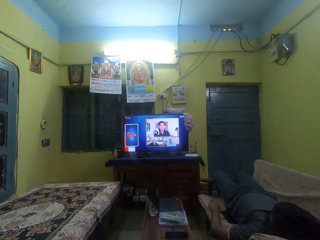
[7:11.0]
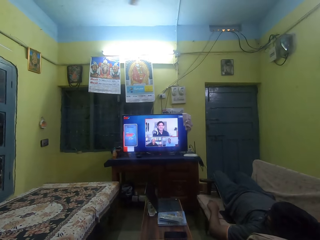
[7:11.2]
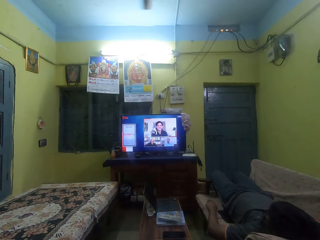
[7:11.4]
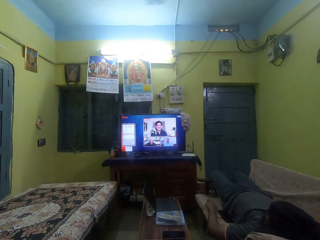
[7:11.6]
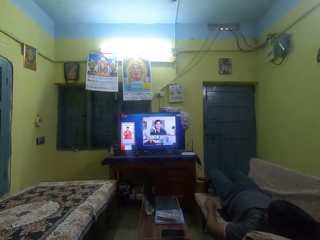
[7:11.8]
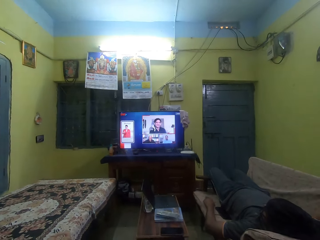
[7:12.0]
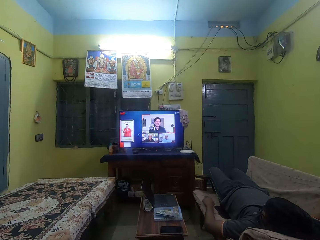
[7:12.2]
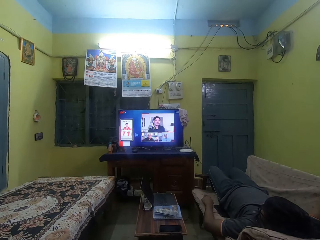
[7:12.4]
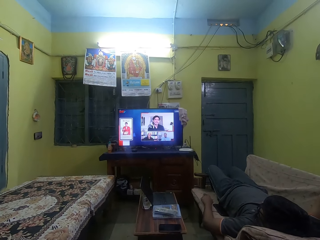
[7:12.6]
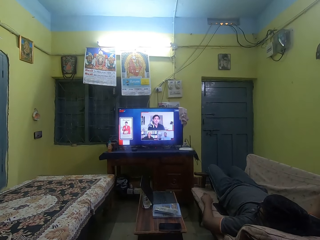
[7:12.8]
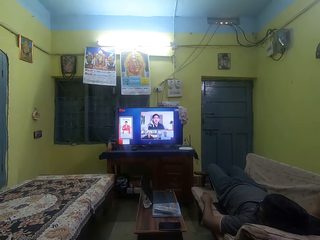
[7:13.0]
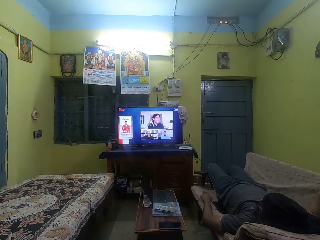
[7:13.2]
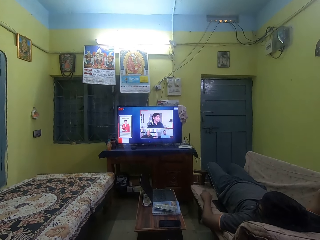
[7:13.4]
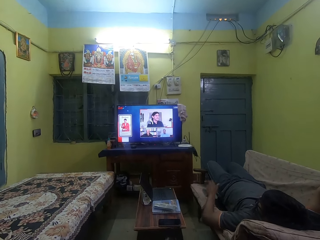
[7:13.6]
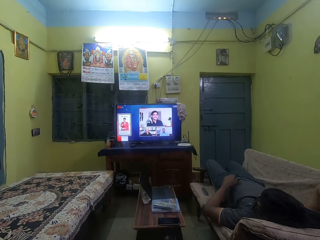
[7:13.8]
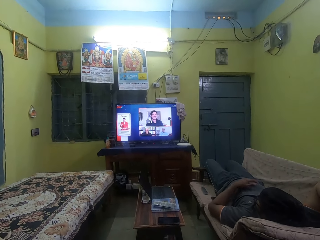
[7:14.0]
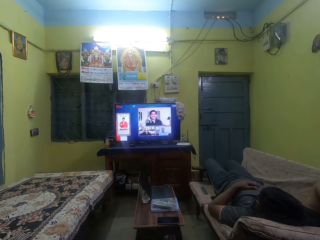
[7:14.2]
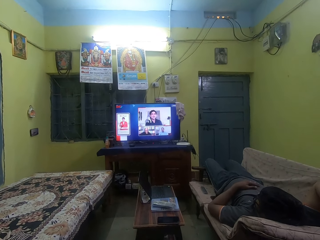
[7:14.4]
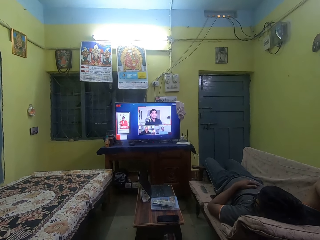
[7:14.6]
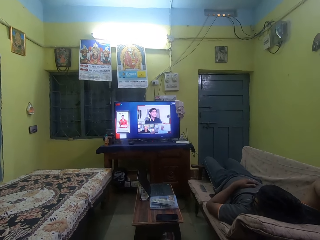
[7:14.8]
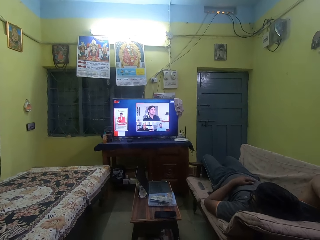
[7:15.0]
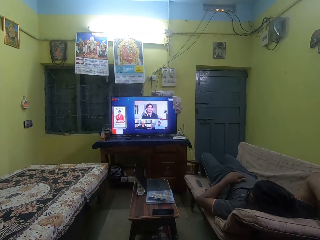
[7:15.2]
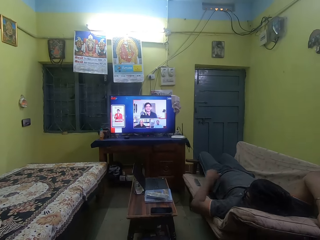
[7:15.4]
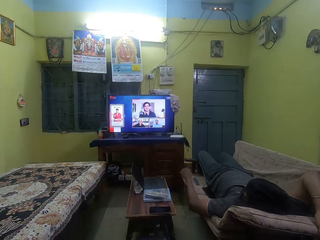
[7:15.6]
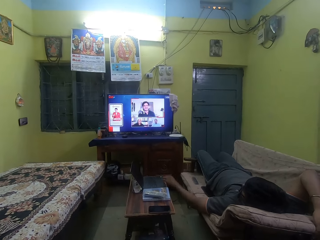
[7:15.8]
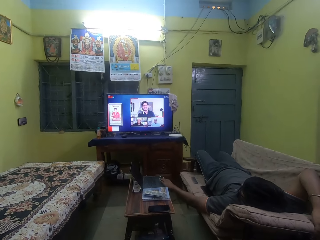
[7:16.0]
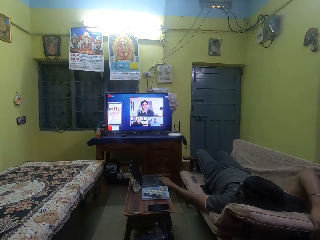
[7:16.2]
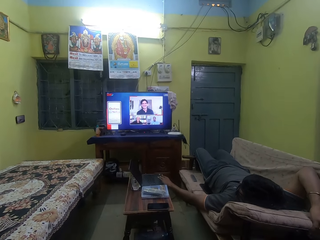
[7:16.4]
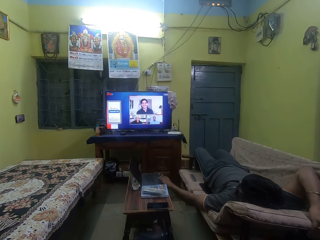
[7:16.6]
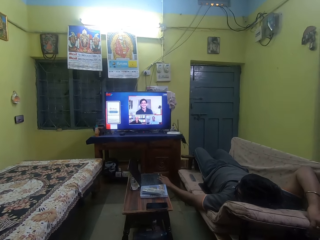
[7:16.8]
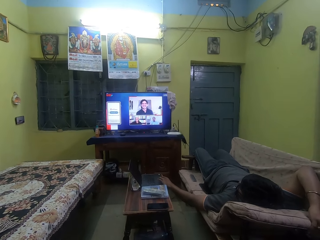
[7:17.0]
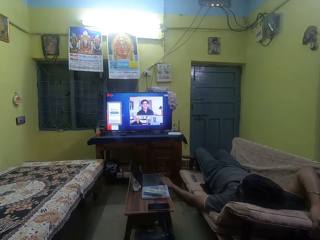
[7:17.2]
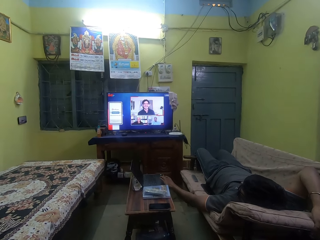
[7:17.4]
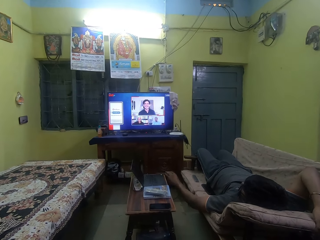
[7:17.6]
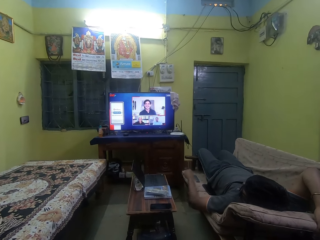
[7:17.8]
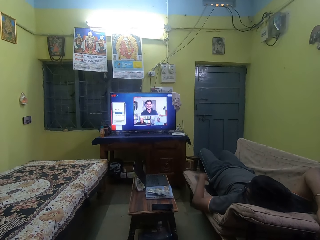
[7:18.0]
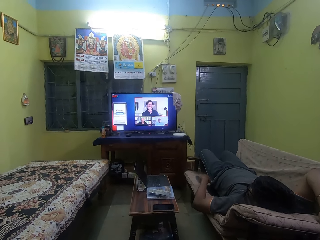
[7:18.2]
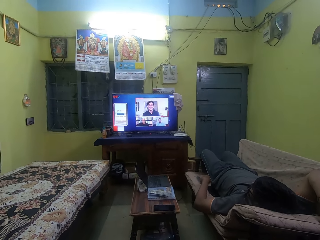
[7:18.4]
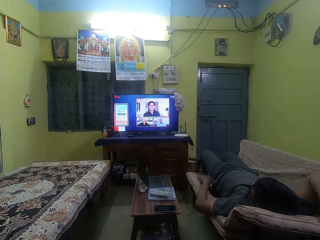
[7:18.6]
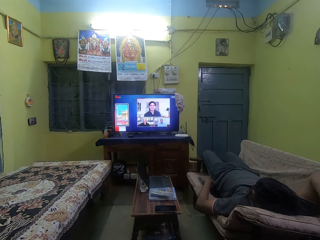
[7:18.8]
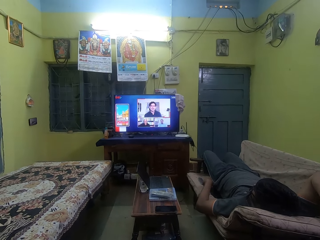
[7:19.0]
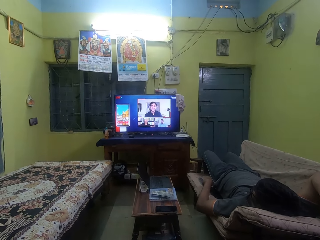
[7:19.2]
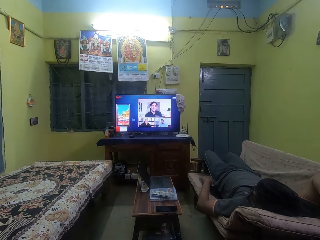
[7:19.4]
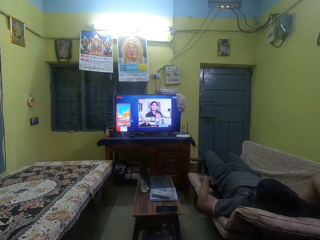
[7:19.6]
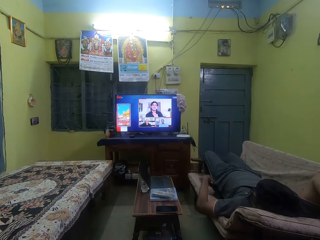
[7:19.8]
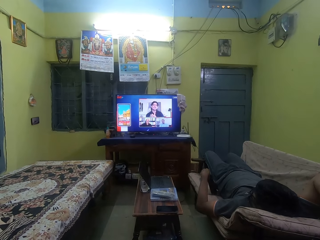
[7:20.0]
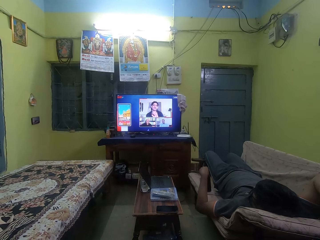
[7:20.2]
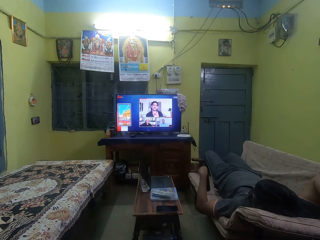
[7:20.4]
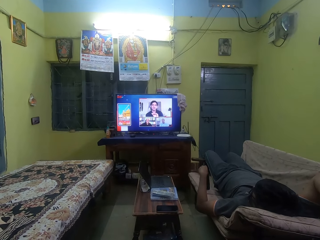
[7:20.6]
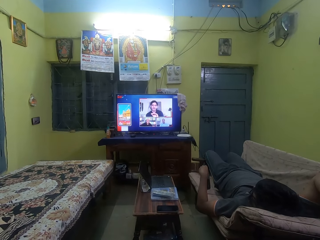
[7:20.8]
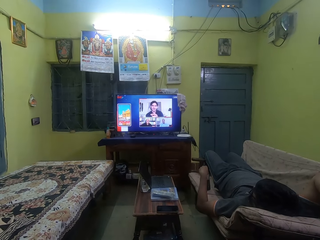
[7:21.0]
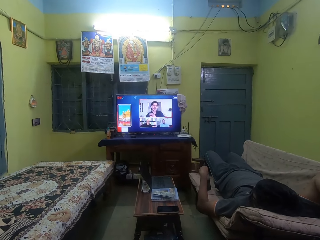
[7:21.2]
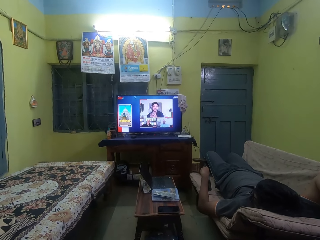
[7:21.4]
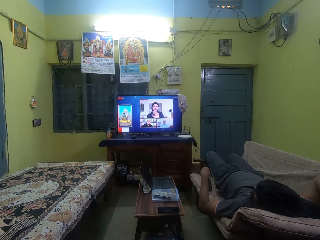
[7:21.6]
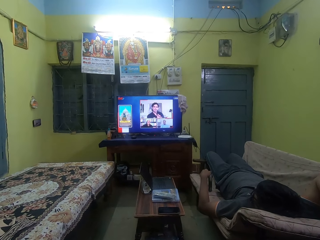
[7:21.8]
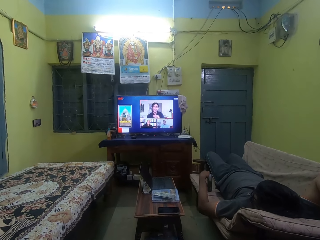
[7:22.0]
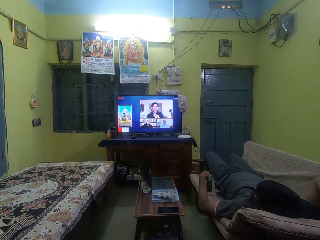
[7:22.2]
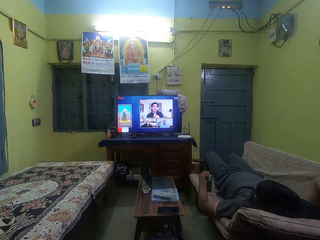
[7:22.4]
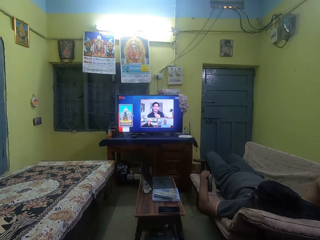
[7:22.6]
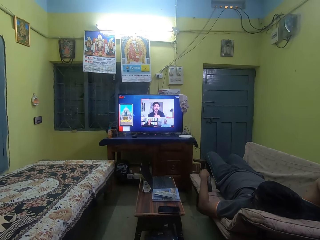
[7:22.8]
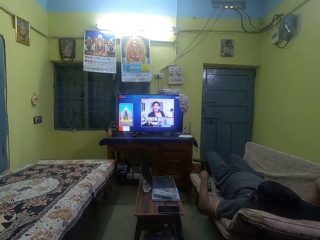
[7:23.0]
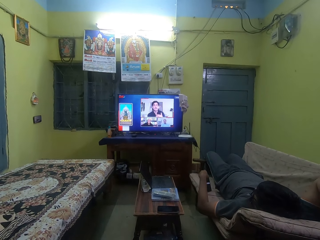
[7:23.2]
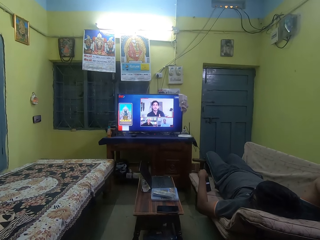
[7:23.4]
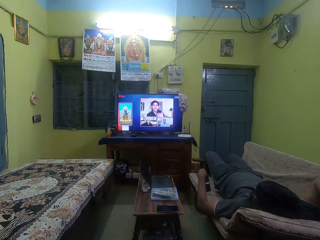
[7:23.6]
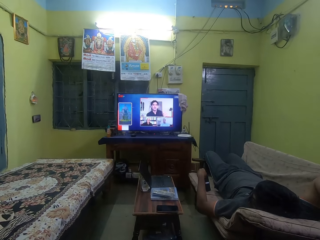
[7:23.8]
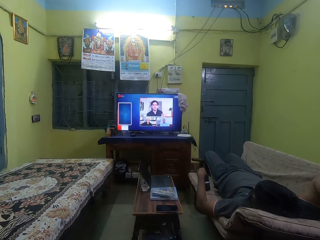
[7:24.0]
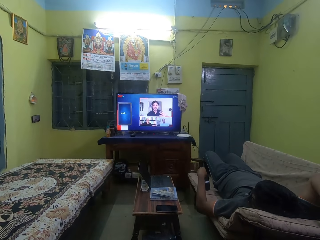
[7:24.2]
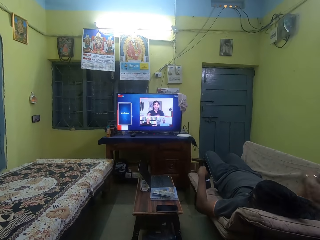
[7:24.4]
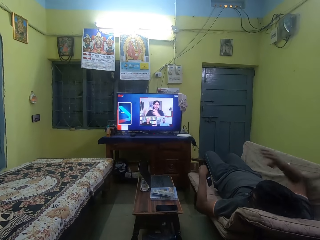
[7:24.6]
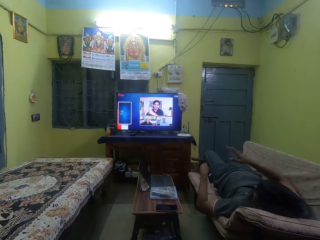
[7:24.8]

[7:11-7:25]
A man grabs a remote control on the sofa set with his left hand. The man removes his hand from the remote control and puts his hand on a chest. The man touches a laptop on a table with his left hand. The man grabs the table with his left hand and moves his hand from the table. The man picks up a smart phone on the sofa set with his left hand. The man operates the phone with his left hand. The man stares at the smart phone in his left hand.

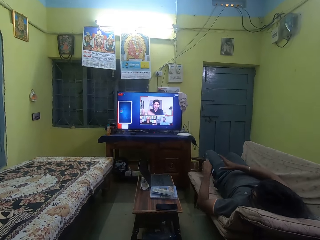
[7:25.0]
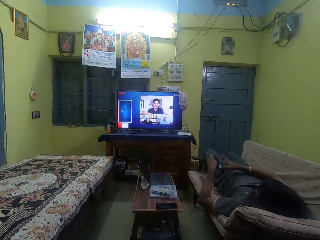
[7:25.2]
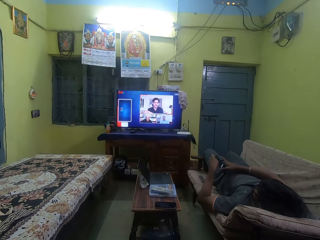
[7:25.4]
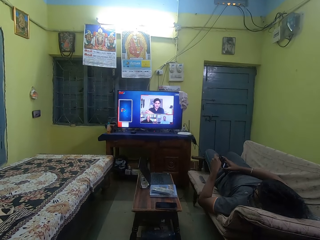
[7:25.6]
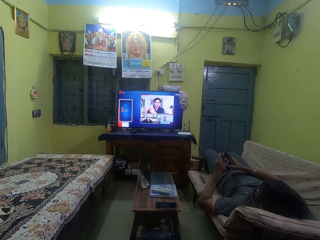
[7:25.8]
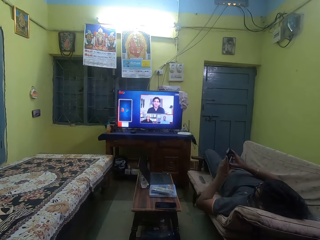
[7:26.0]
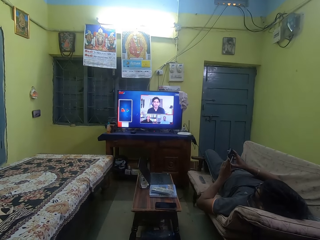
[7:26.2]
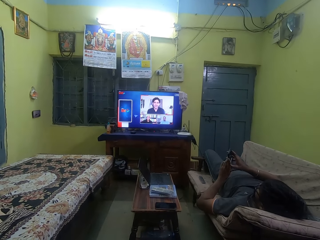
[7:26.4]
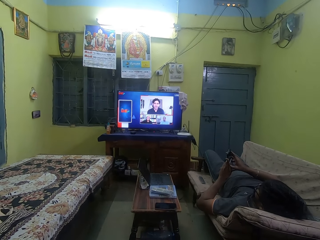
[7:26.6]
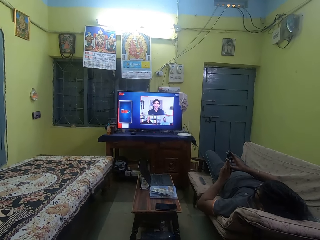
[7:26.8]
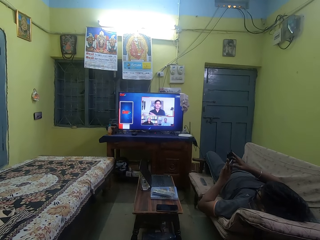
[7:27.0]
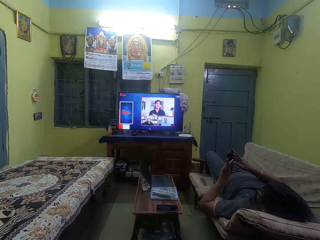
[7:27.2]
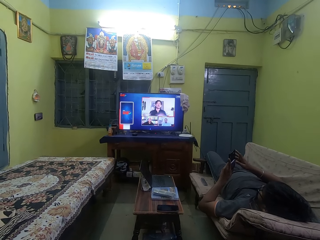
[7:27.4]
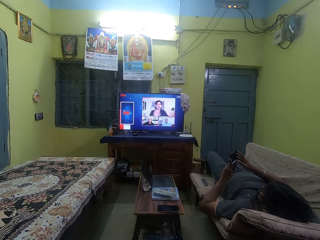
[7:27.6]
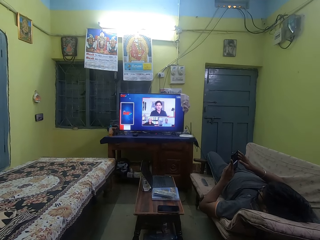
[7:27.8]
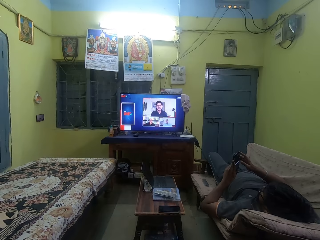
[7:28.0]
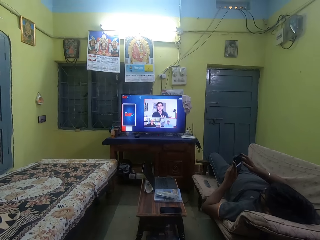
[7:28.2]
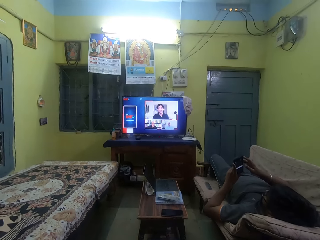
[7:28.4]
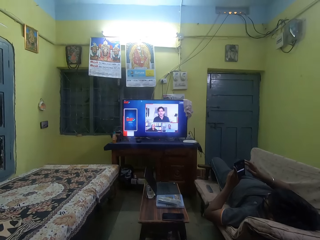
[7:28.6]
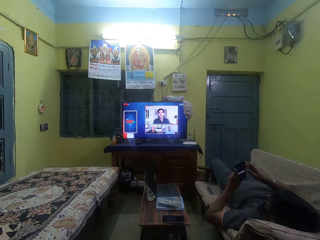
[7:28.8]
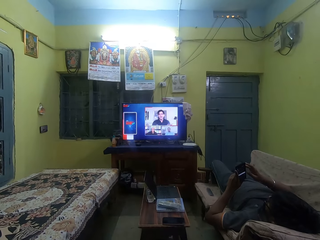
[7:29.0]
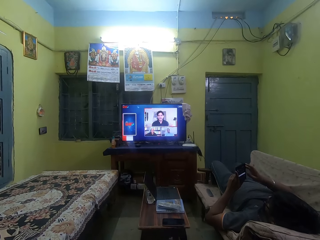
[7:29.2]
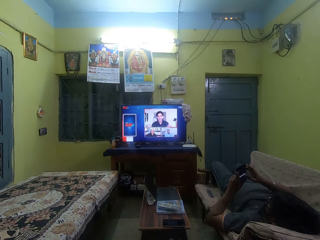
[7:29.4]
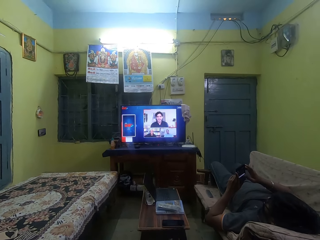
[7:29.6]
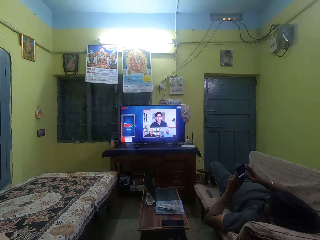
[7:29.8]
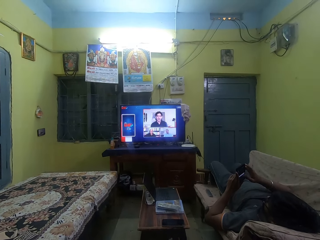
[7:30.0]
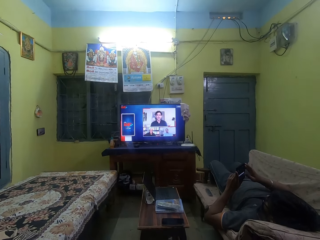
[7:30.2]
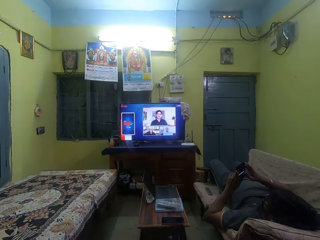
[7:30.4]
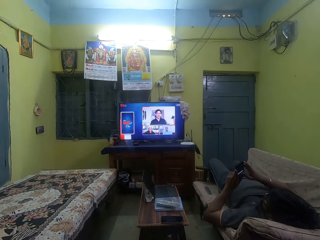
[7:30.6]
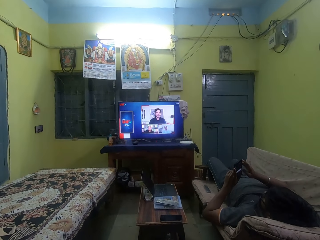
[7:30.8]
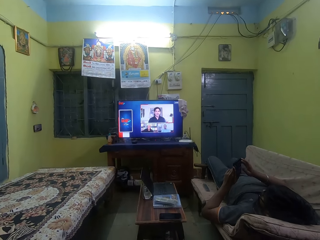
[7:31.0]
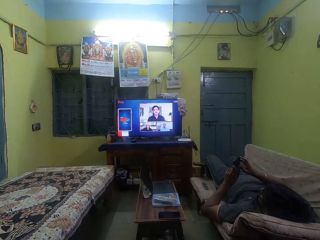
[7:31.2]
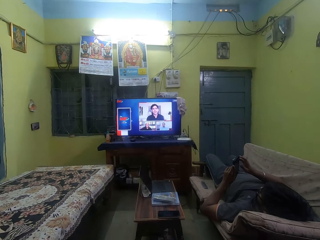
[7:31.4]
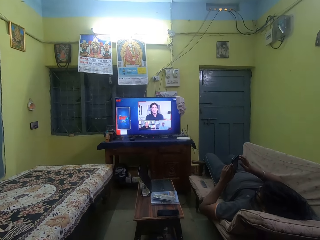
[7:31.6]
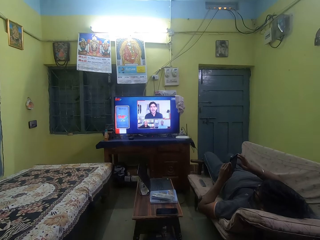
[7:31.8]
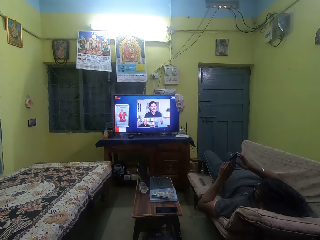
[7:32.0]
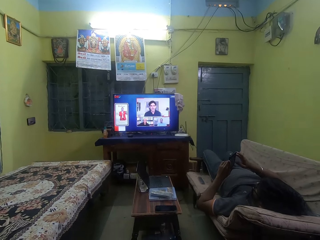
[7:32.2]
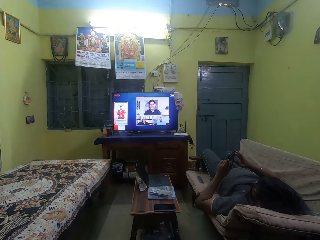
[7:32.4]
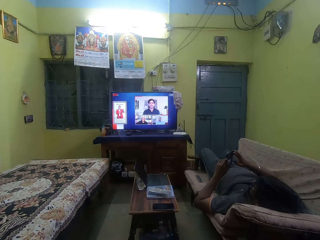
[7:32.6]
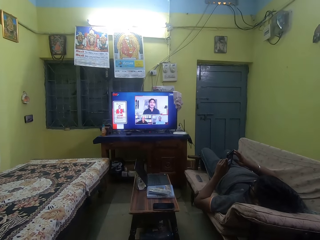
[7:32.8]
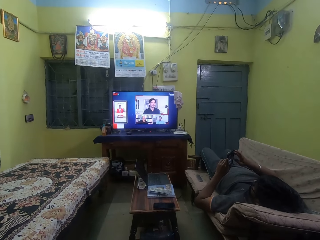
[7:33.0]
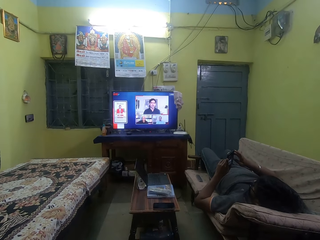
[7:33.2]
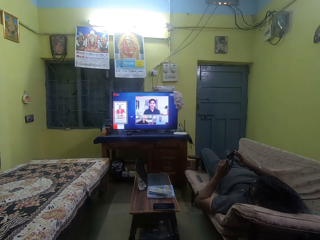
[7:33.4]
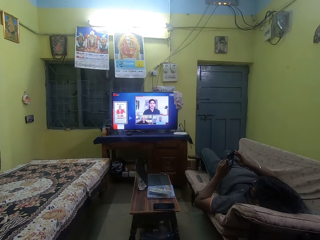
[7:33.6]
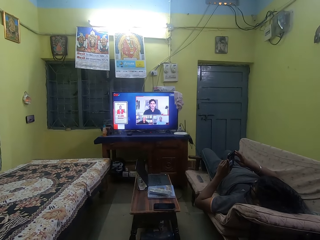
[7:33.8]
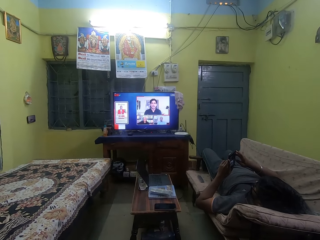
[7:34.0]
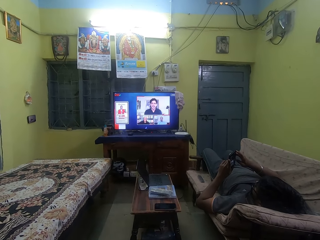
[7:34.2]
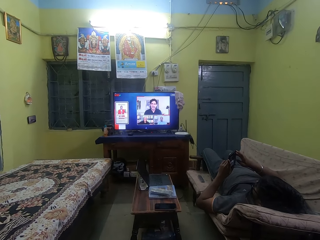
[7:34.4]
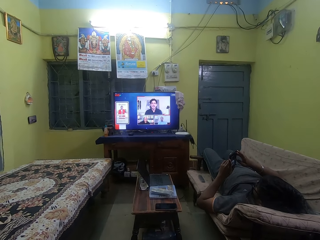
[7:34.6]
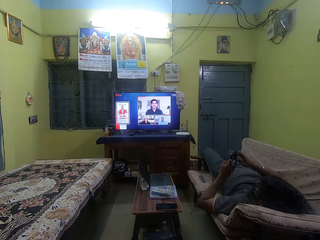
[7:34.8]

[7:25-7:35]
The man holds the smart phone with both hands. The man operates the phone with his right hand.
